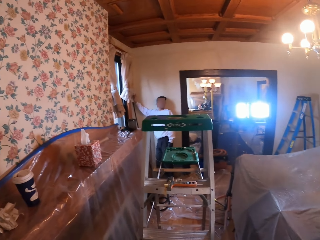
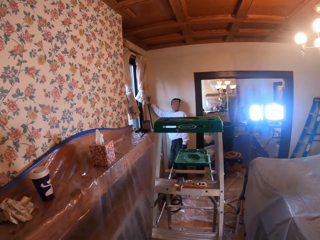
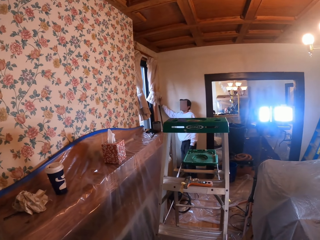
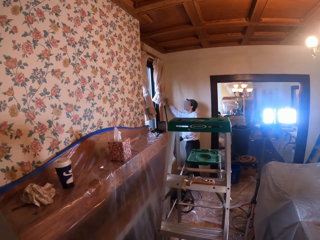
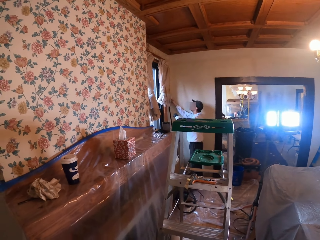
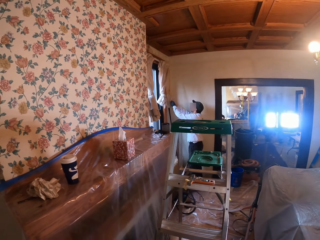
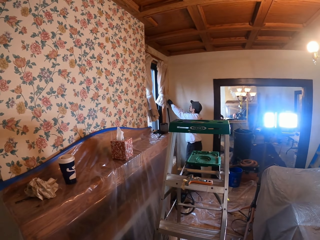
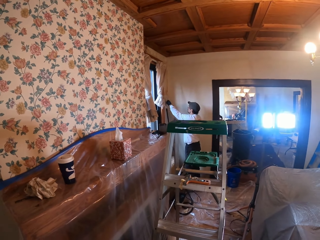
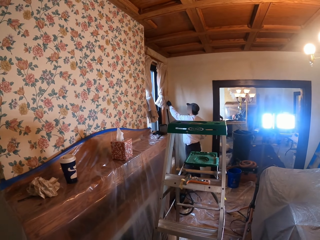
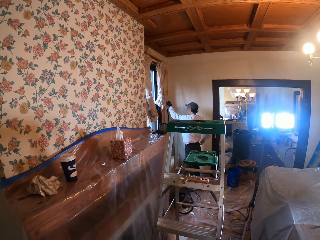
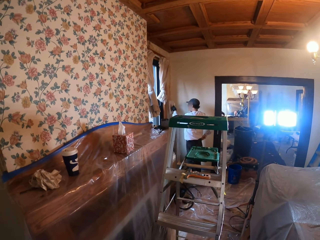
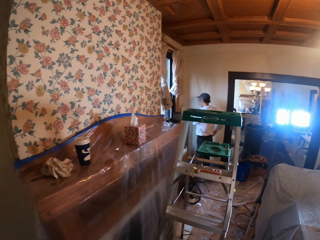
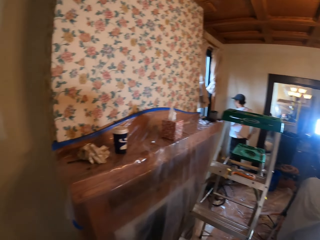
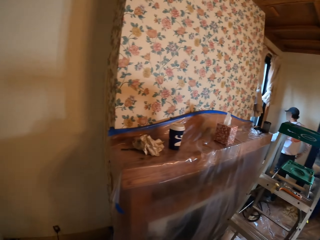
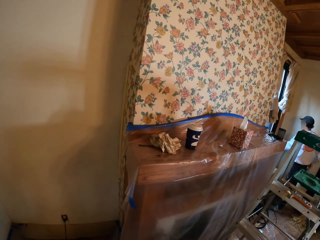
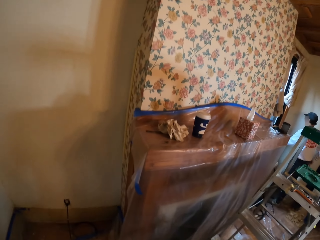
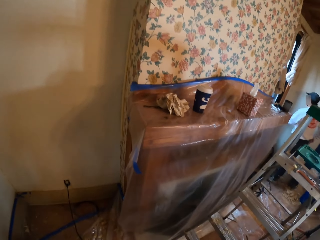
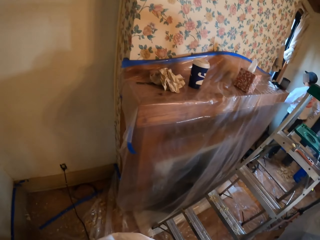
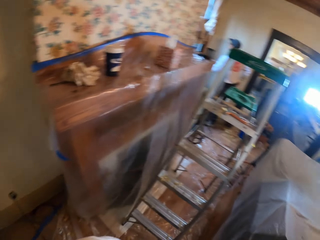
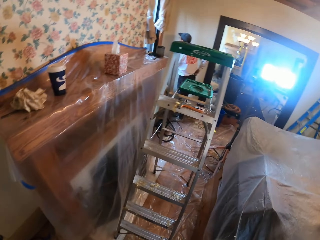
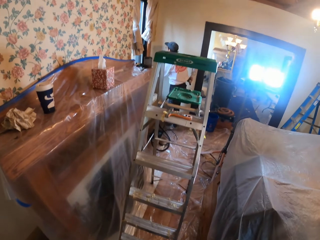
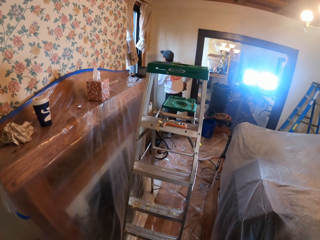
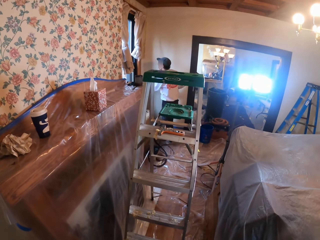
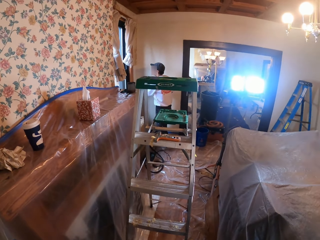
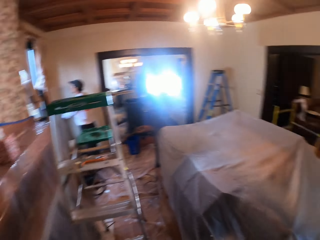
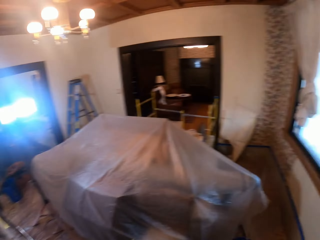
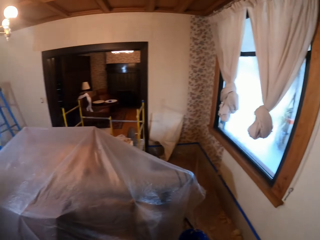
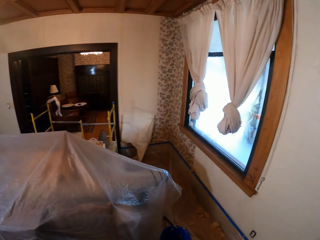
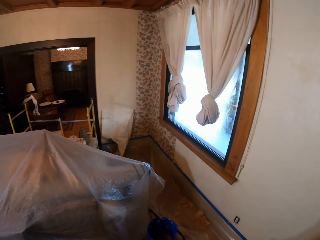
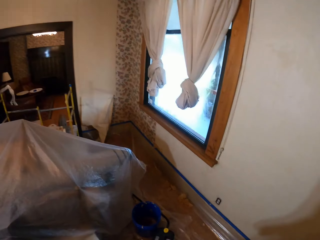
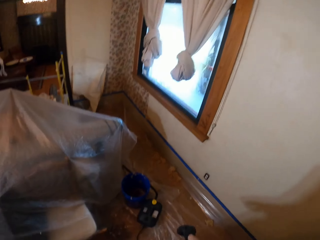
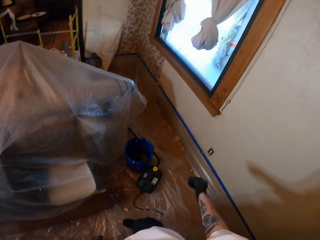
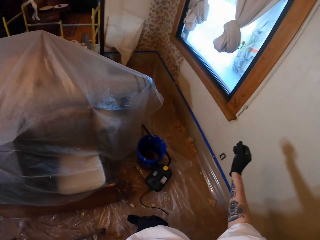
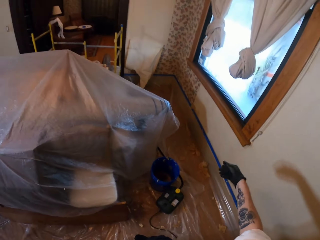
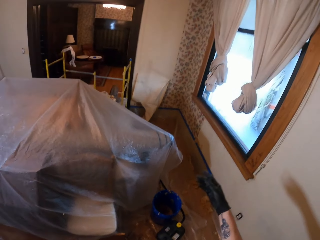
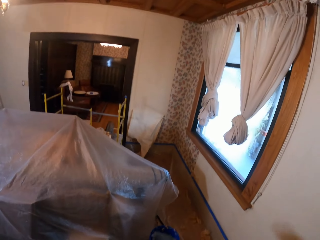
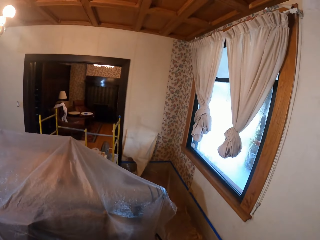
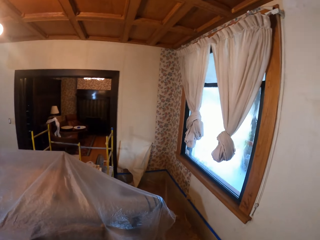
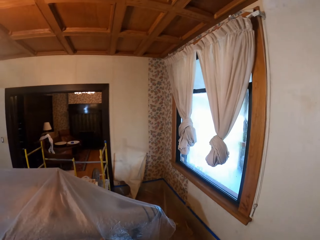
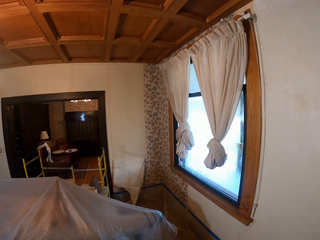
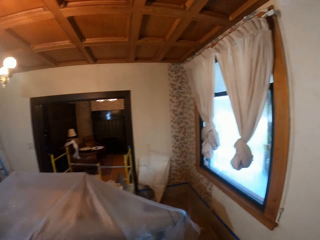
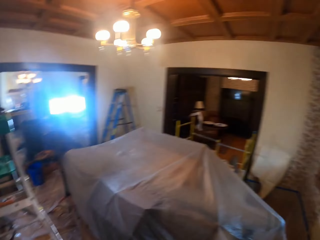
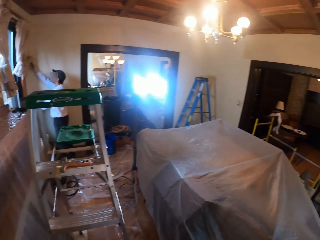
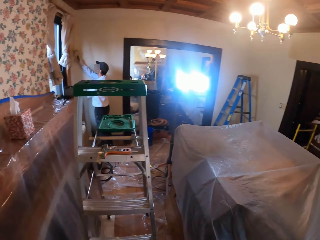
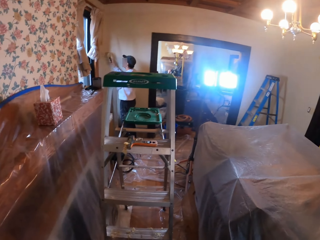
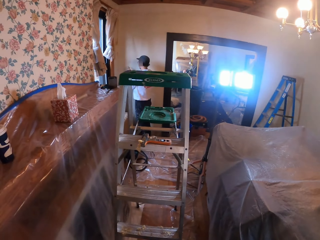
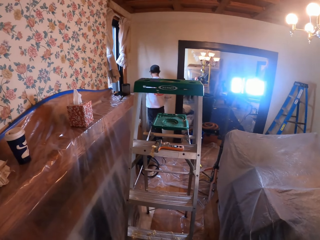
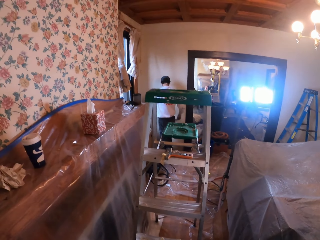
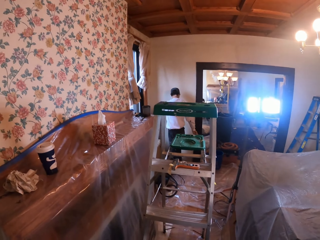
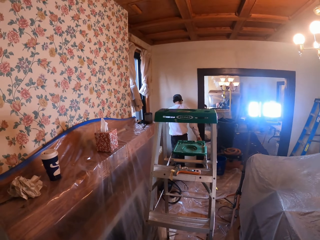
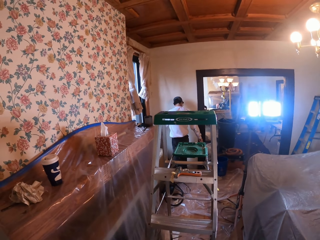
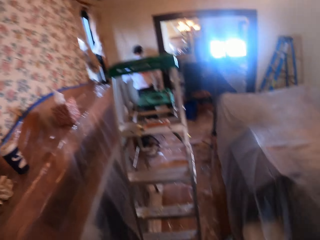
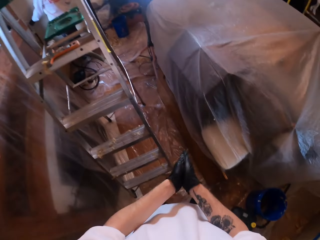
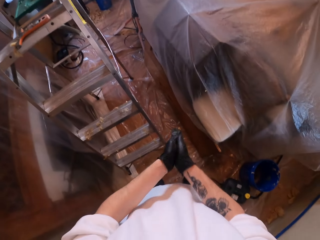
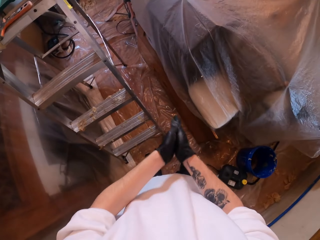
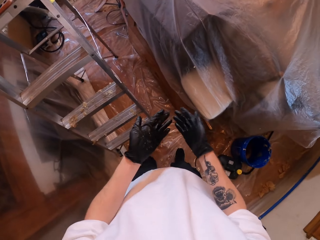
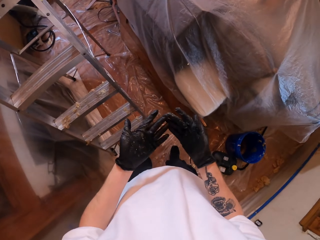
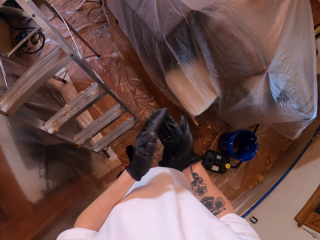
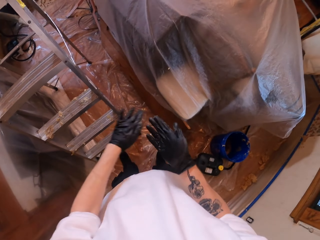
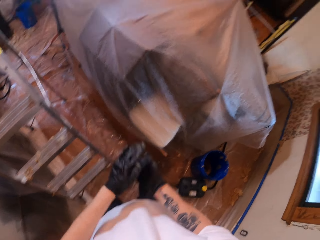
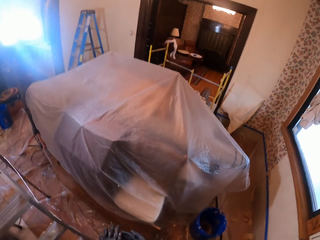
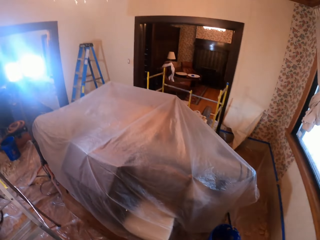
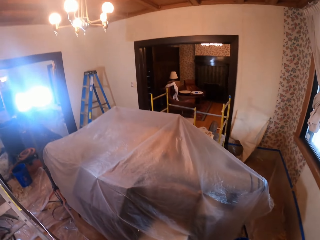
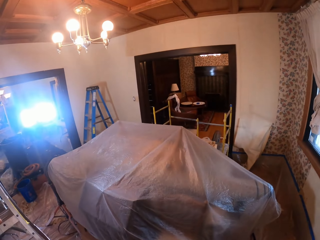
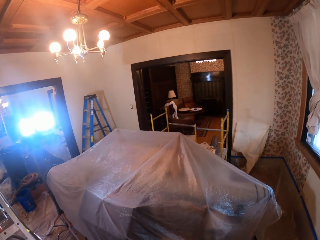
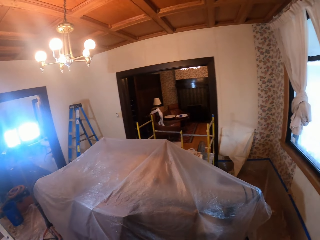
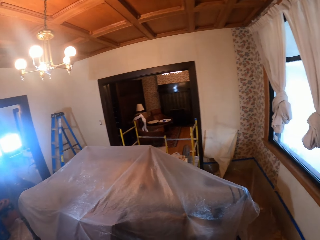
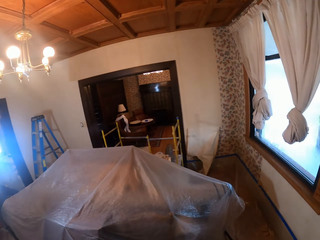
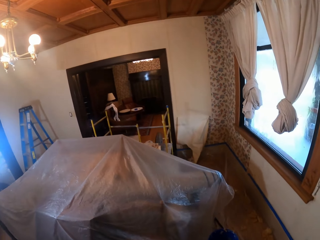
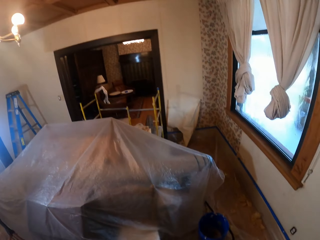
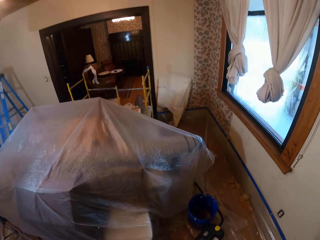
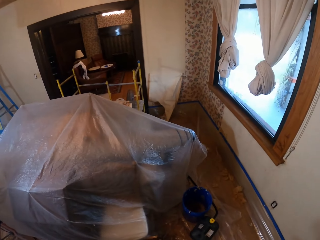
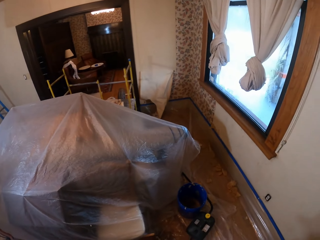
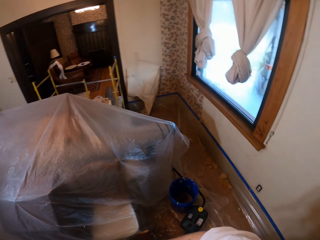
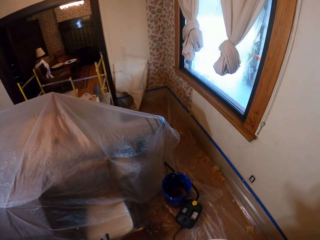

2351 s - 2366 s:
A person stands beside a window. The camera wearer moves the right hand. He rubs his hands together.

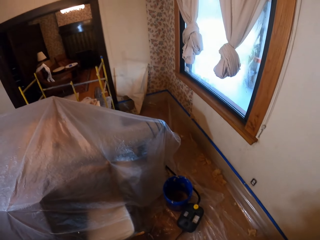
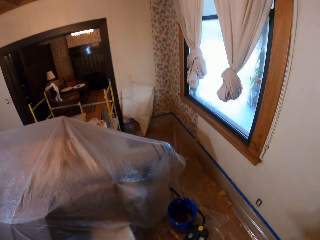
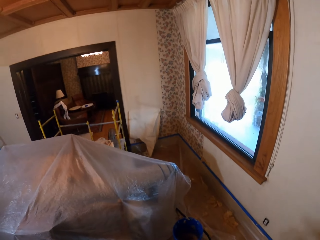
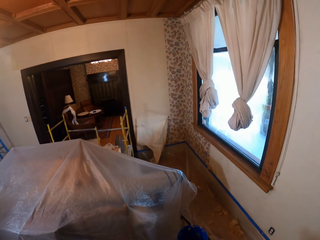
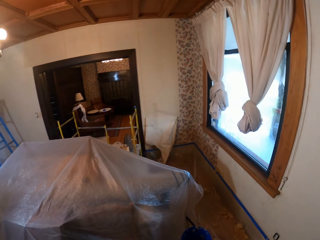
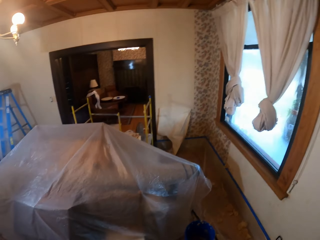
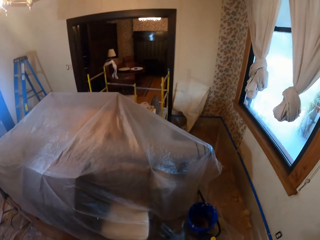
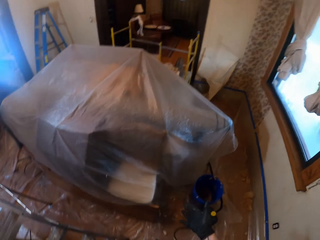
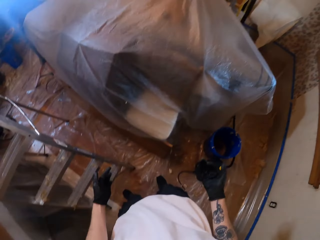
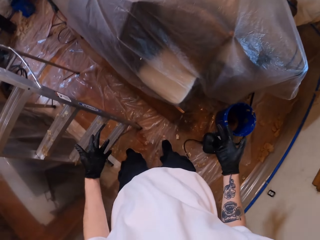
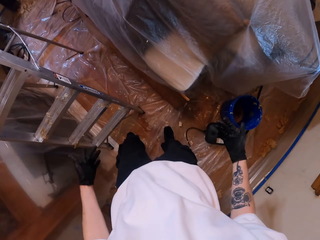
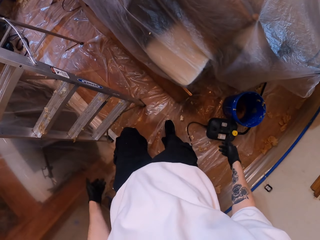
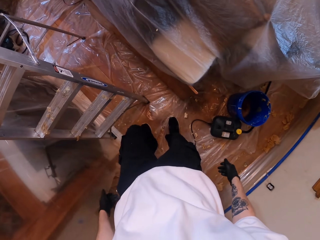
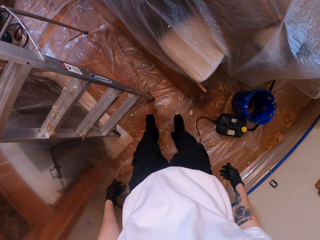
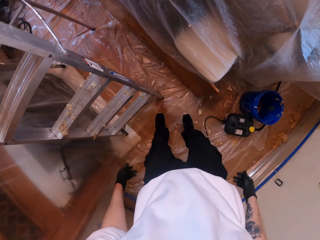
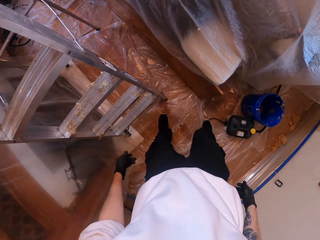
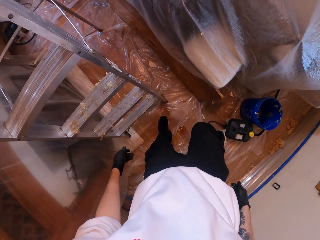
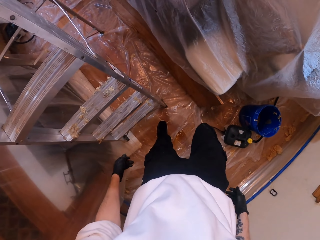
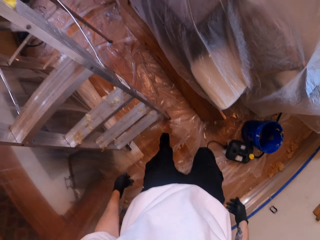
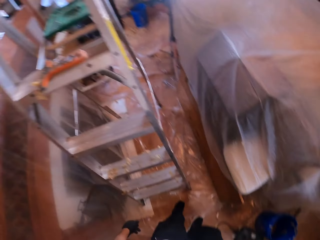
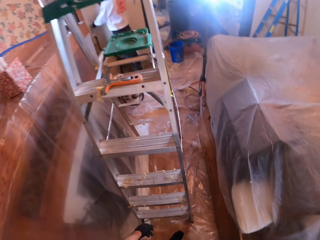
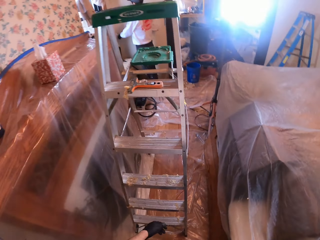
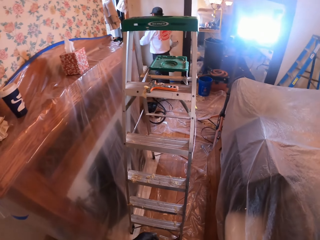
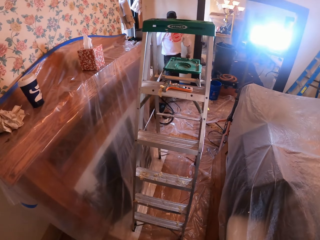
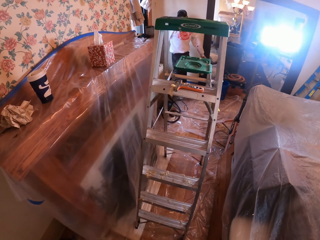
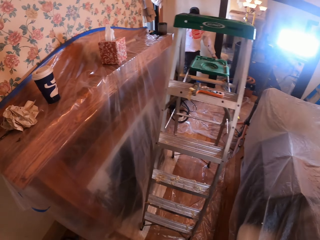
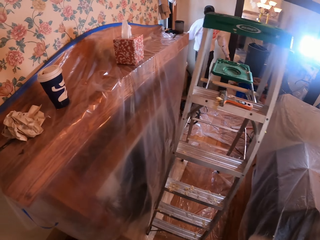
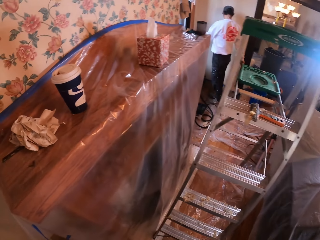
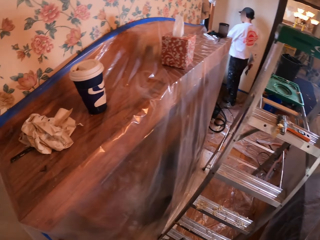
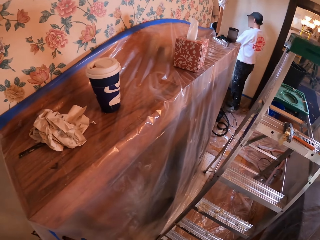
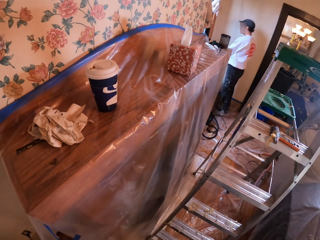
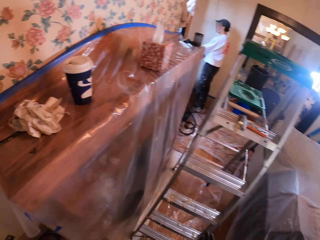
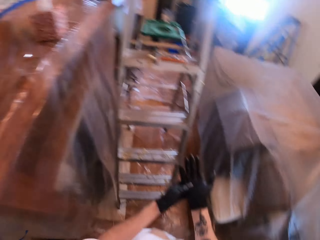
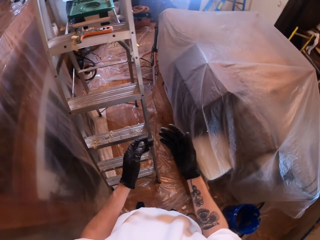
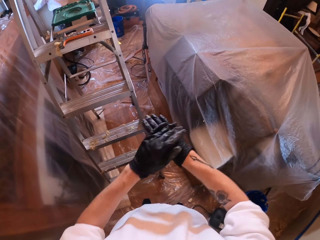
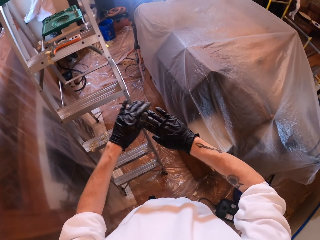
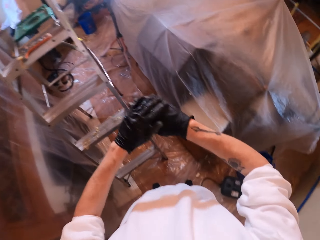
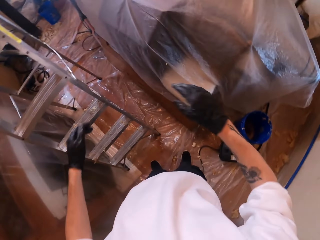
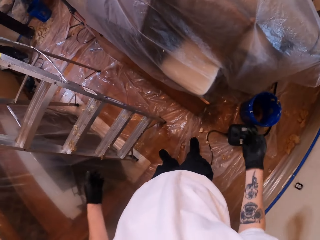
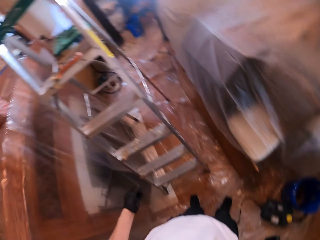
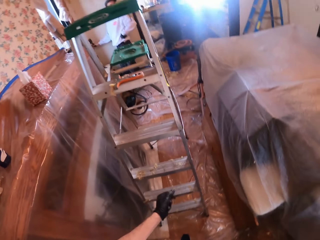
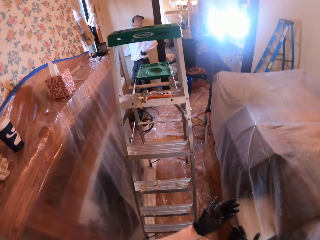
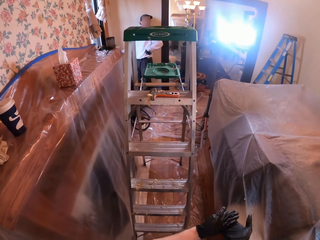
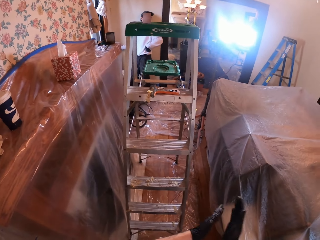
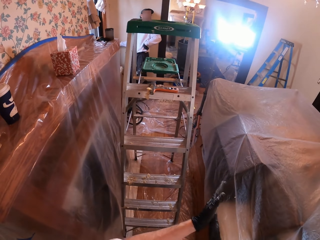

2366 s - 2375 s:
The camera wearer looks at the ladder. They look at a person.
